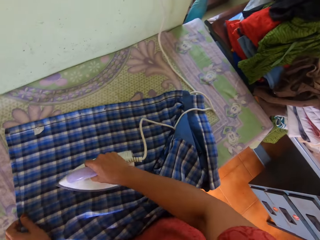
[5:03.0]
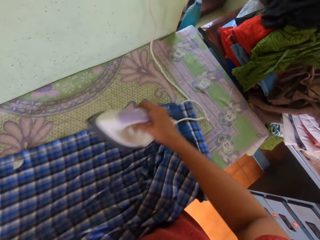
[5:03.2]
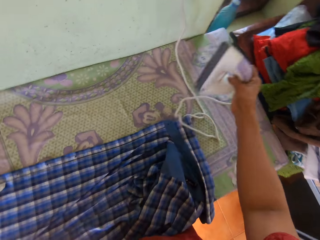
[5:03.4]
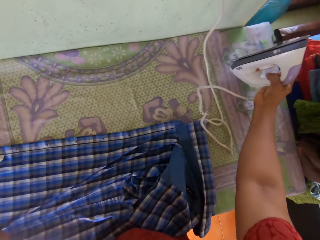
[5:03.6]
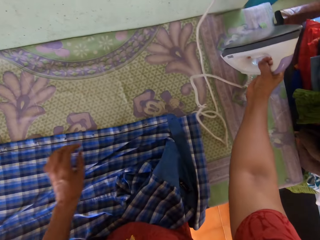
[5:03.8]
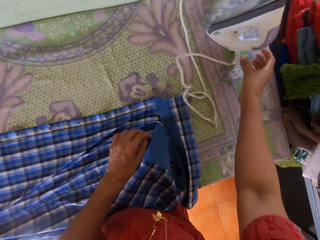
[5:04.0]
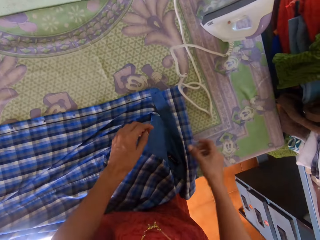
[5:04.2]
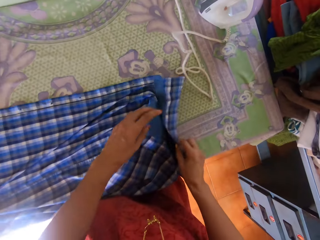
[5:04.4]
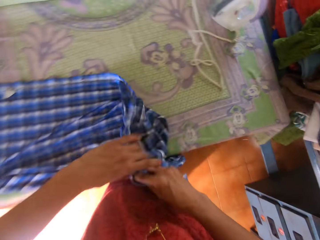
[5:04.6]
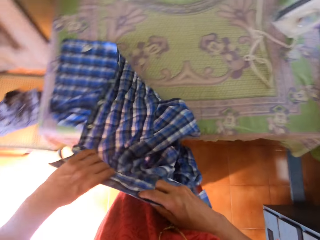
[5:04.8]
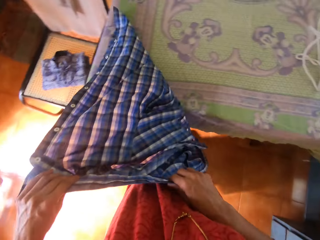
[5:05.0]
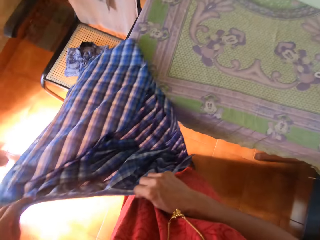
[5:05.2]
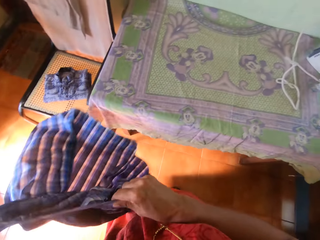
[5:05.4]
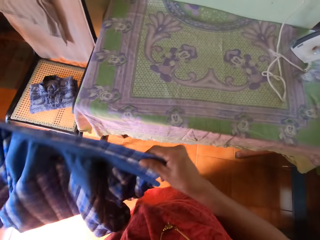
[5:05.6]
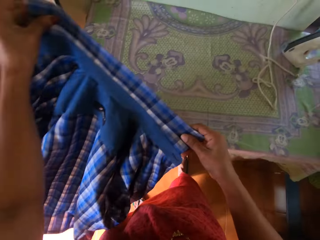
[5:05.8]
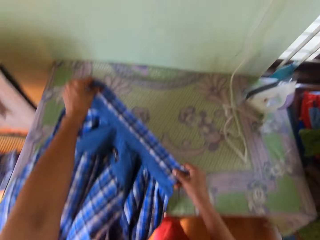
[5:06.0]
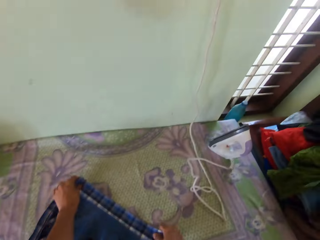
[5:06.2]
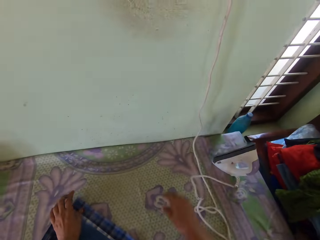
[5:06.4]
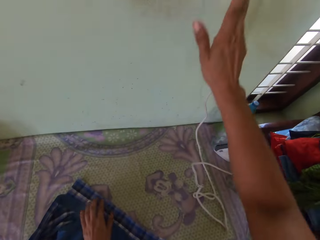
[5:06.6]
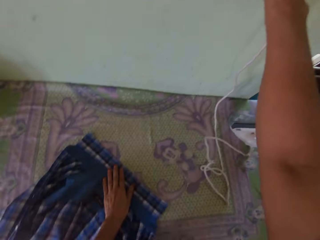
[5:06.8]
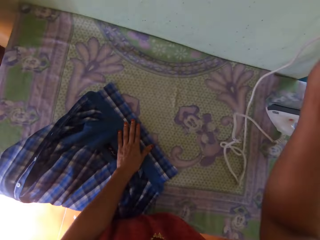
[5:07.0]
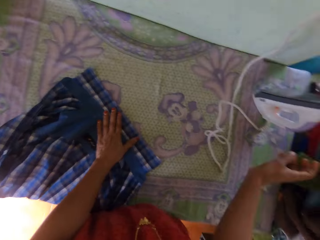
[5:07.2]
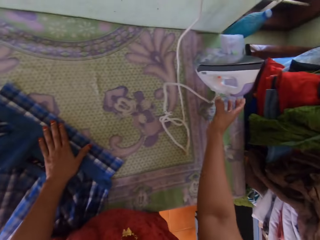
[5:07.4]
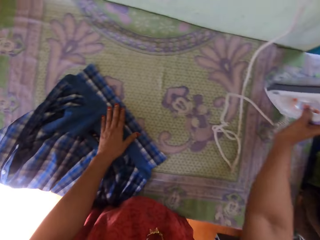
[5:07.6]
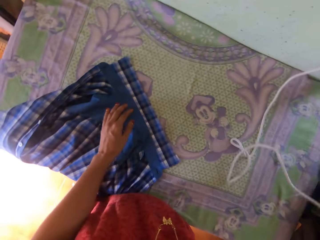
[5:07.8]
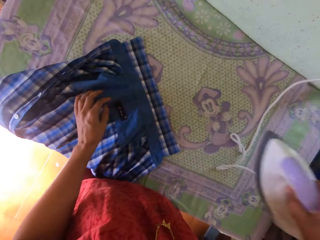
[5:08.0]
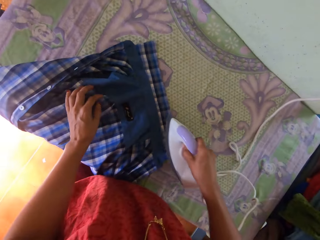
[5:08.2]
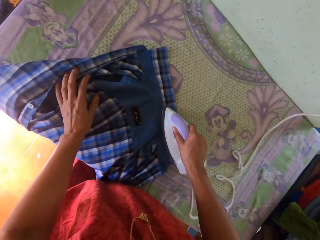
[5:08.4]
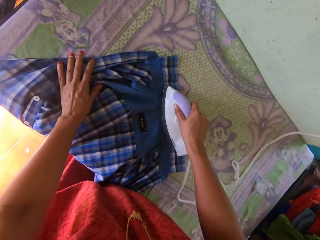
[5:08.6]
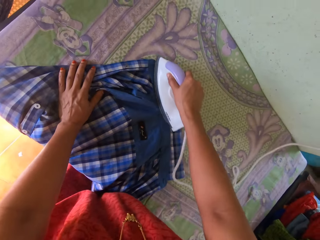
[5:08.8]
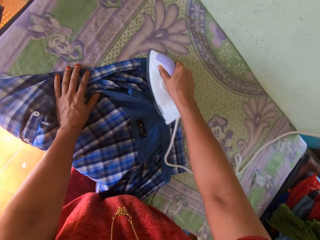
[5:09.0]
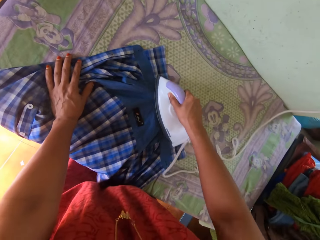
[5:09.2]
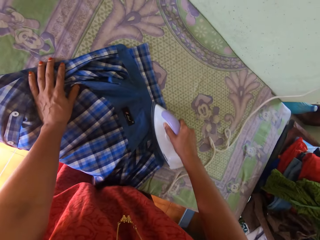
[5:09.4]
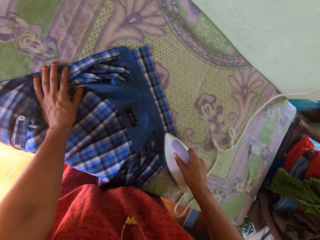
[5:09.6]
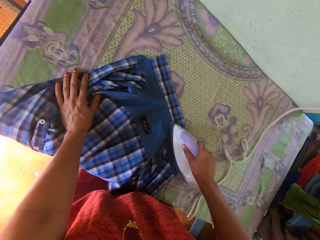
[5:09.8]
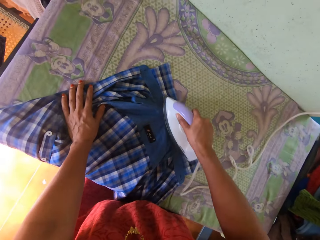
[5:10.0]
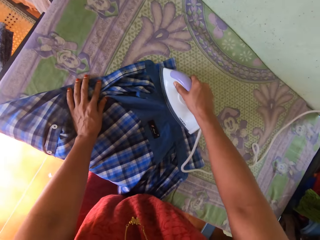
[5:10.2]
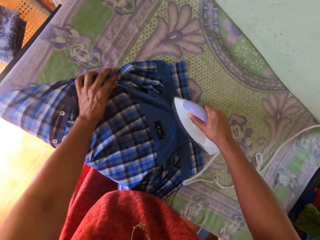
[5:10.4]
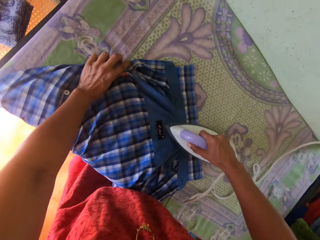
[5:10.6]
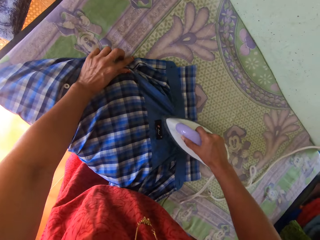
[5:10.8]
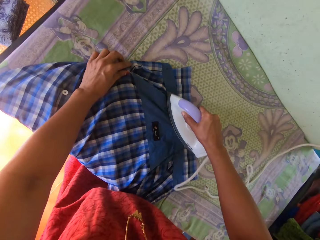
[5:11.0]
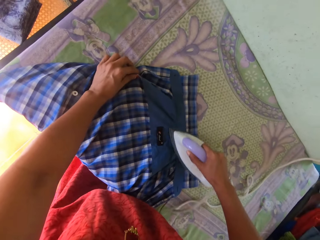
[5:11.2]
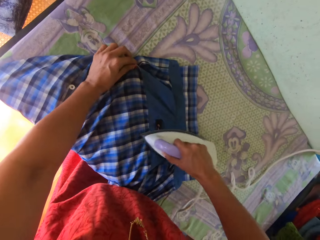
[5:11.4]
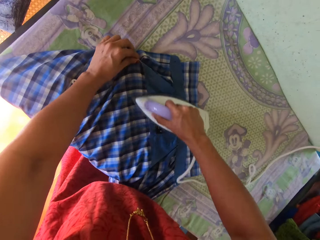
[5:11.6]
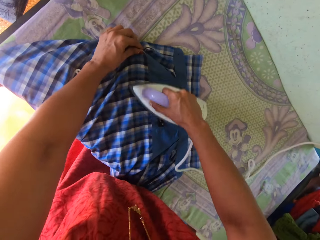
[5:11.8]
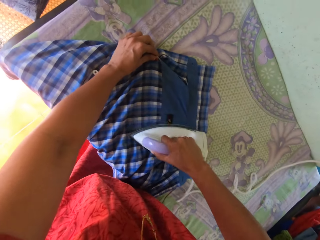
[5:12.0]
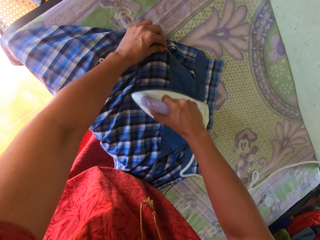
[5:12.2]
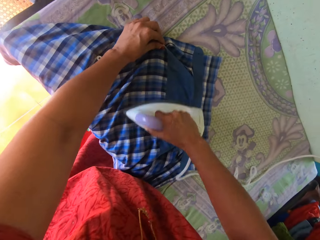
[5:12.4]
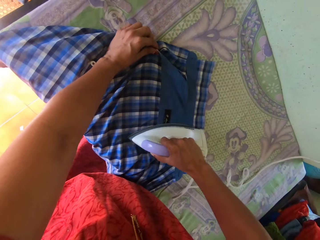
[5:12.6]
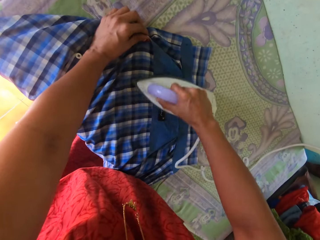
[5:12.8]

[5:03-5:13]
The camera wearer places the iron box on the table. He holds the shirt. He adjusts the shirt with his hands. He lifts the shirt. He drops the shirt. He presses the switch with his hand. He picks the iron box from the table. He irons the shirt with the iron box. He holds the shirt.

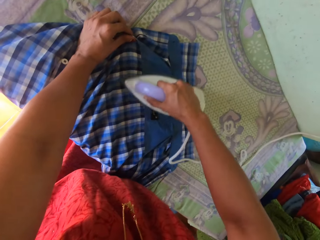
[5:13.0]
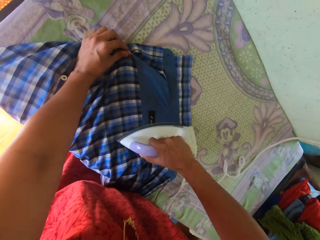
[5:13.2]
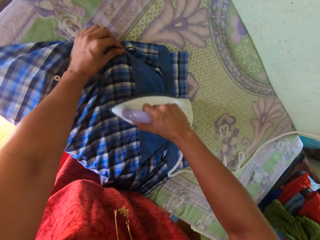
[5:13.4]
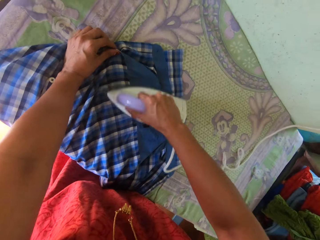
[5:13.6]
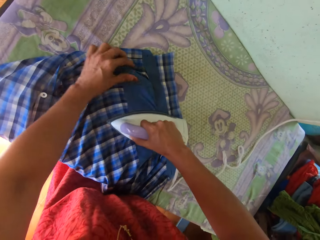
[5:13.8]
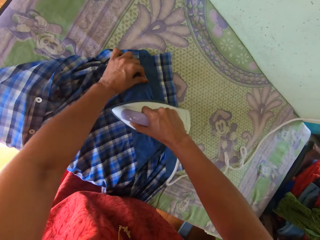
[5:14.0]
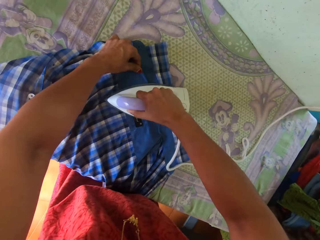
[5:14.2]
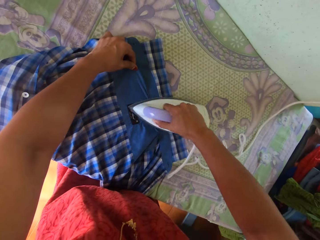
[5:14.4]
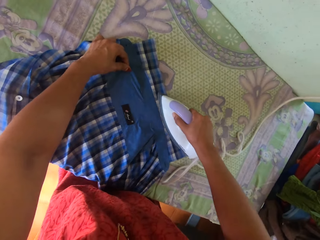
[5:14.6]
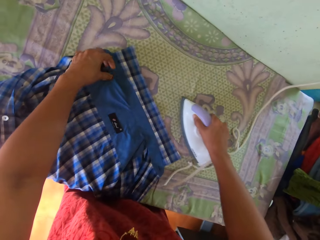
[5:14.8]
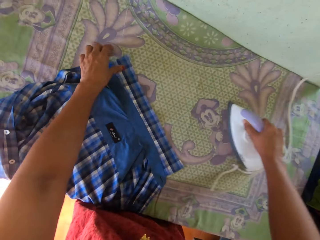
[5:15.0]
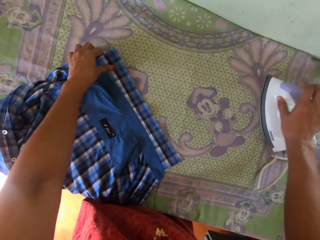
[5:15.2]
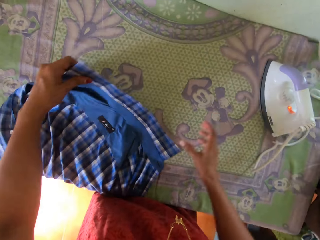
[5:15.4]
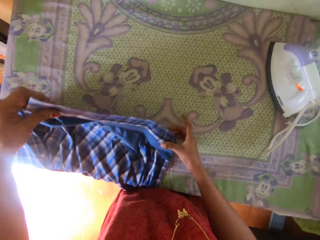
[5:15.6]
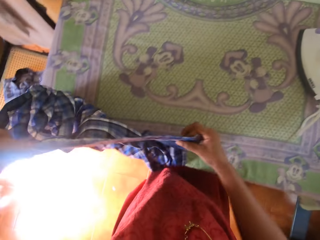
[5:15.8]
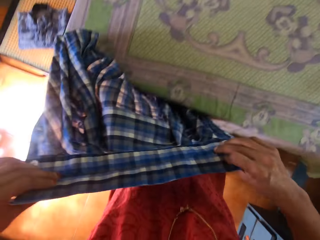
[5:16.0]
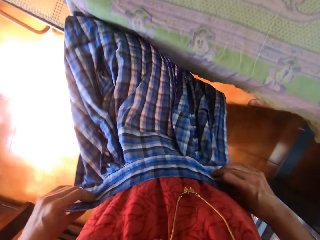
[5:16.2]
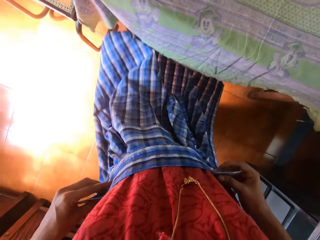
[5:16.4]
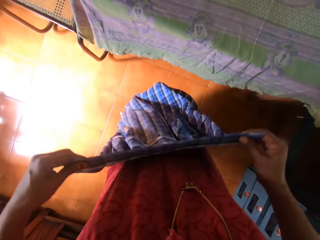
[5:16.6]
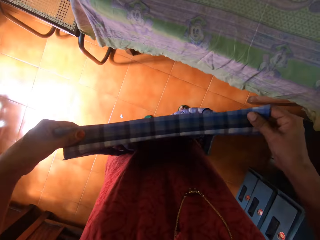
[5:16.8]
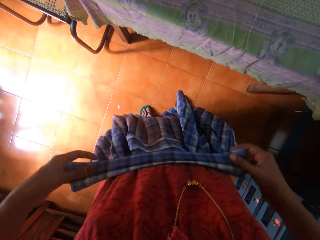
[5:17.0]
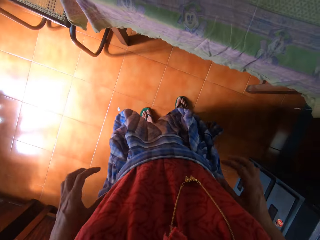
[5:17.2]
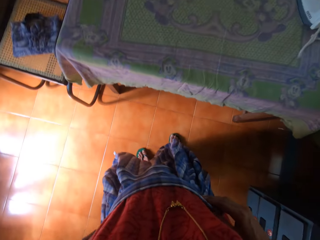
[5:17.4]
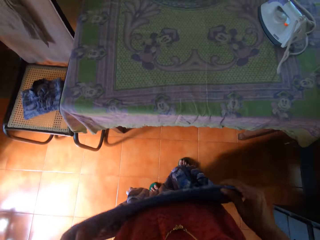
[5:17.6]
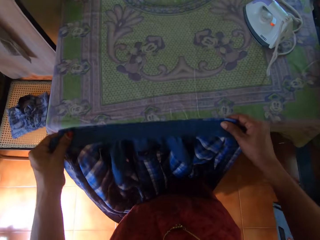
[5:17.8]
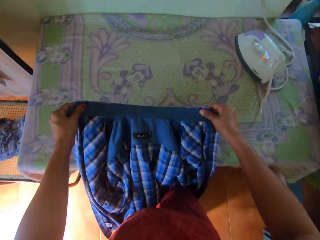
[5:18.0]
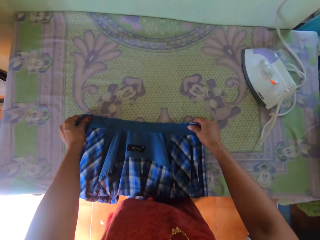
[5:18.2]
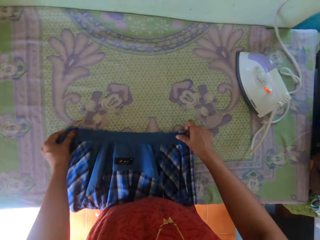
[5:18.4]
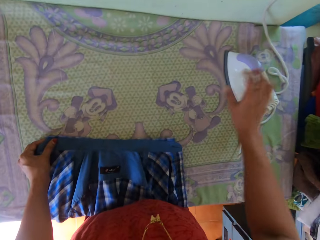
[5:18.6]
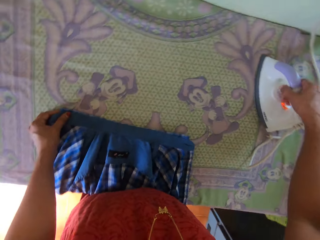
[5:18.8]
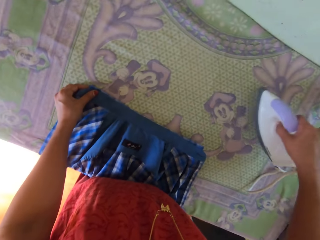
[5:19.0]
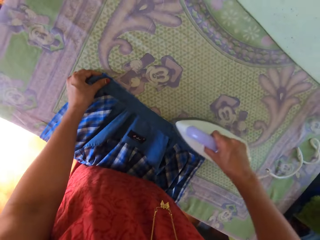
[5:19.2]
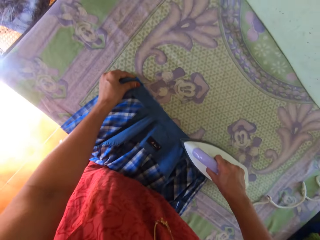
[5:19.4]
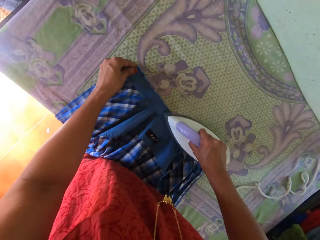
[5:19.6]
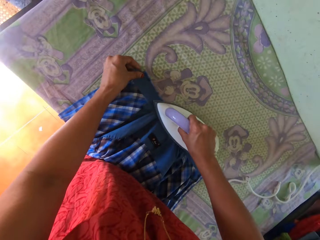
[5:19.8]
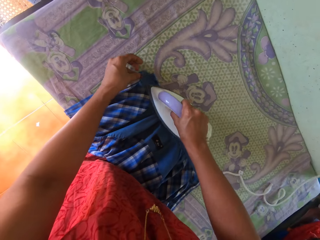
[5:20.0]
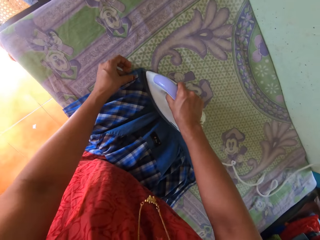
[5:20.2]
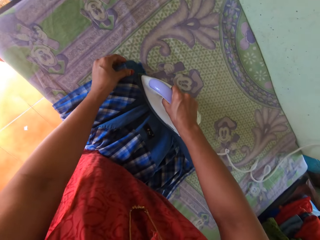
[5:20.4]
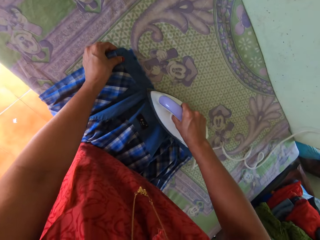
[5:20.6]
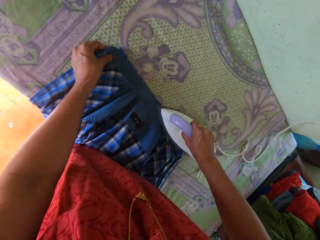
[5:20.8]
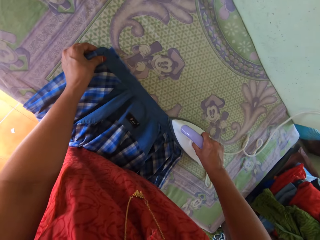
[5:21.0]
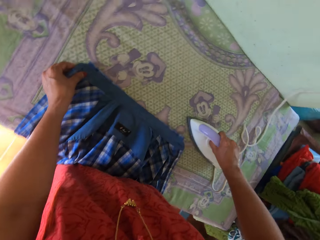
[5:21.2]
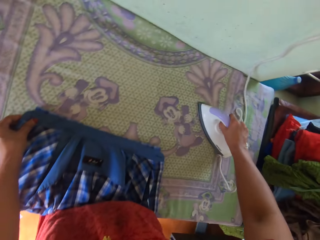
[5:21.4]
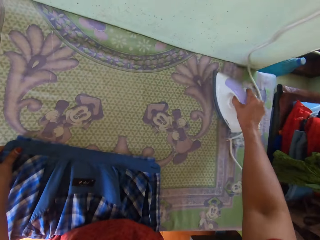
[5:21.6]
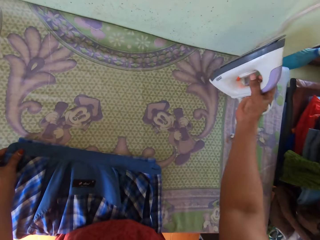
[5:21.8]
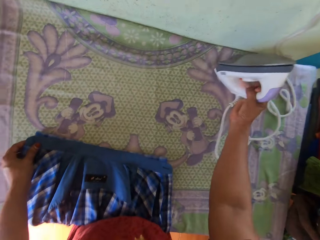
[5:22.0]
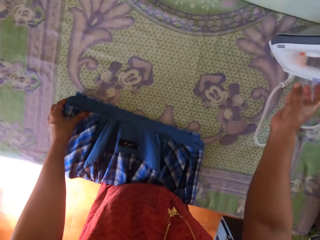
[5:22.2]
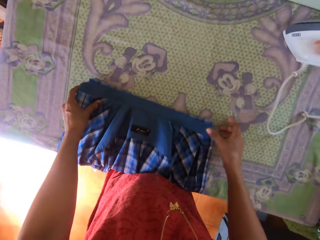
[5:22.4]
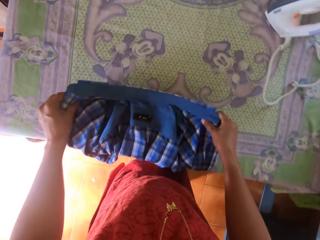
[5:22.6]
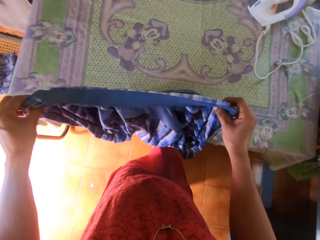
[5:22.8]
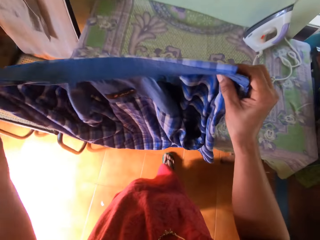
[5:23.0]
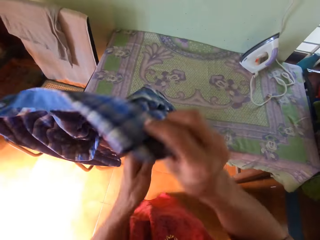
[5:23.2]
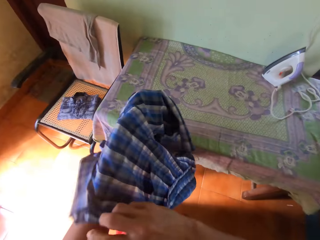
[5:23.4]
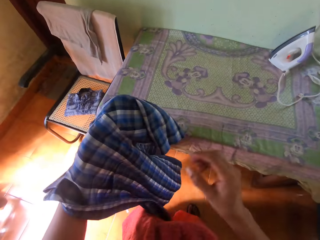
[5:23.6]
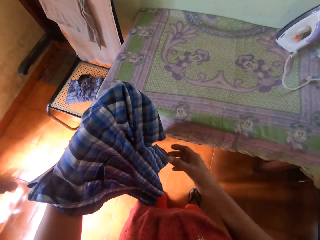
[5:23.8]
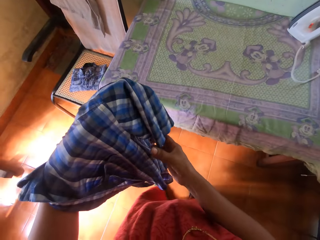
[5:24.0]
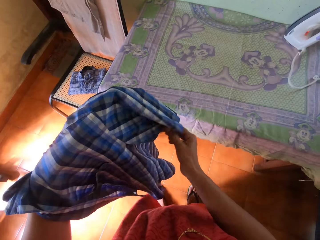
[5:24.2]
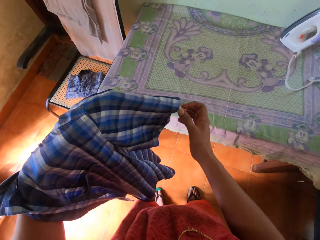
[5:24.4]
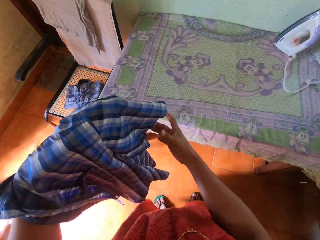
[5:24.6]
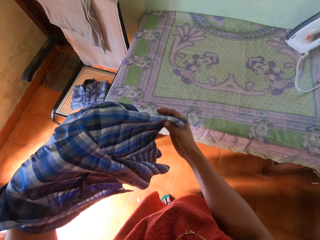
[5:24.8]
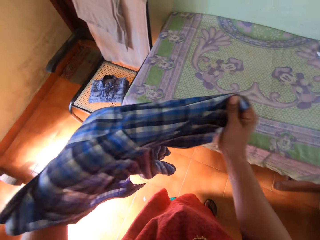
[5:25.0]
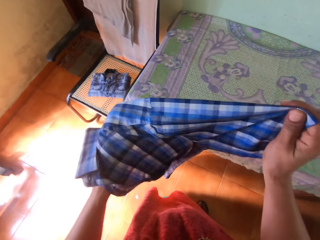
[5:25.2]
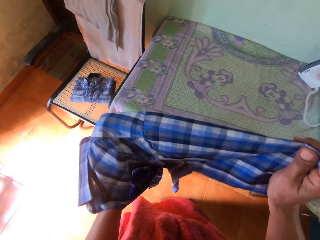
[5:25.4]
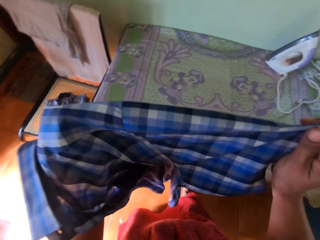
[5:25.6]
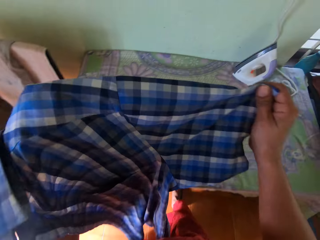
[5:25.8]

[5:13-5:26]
The camera wearer picks up the shirt. He adjusts the shirt with his hands. He irons the shirt with the iron box. He places the iron box aside. He adjusts the shirt with his hands. He holds the shirt. He places the shirt on the table. He picks the iron box from the table. He irons the shirt with the iron box. He places the iron box on the table. He holds the shirt. He adjusts the shirt with his hands. He lifts the shirt. He touches the shirt.
